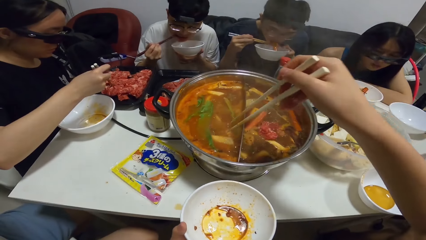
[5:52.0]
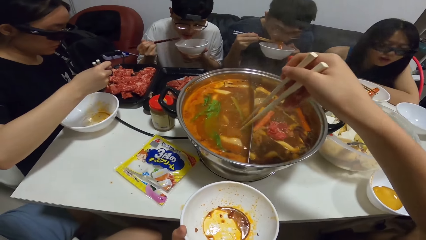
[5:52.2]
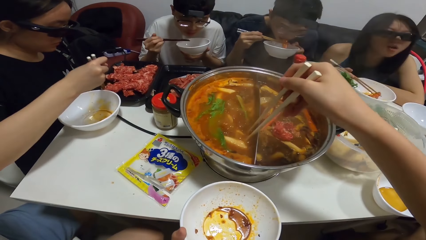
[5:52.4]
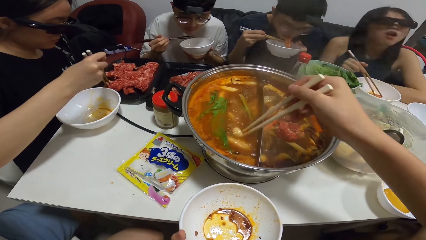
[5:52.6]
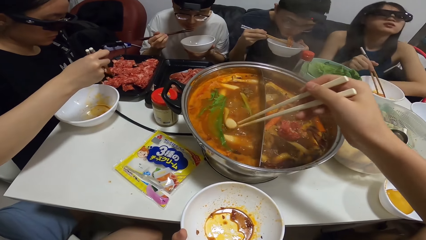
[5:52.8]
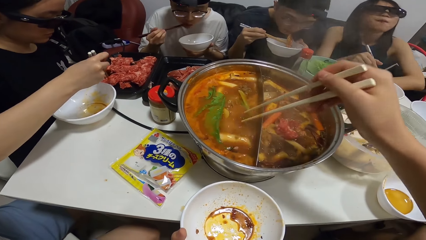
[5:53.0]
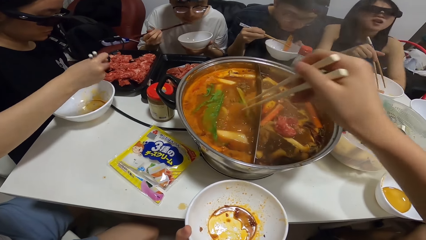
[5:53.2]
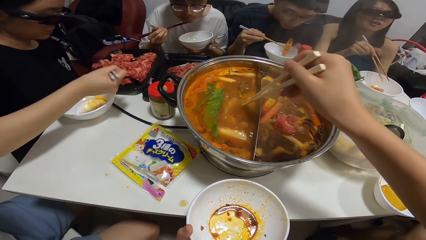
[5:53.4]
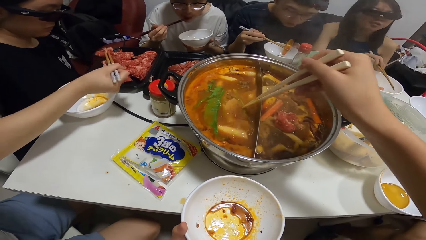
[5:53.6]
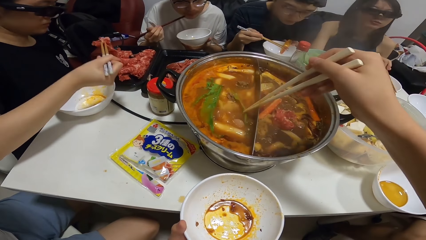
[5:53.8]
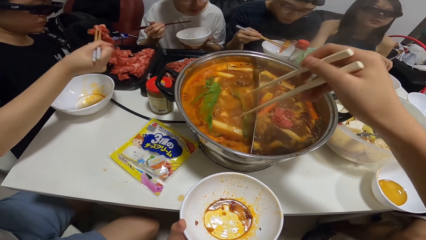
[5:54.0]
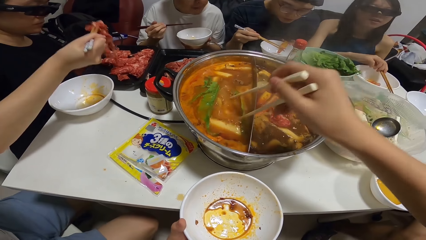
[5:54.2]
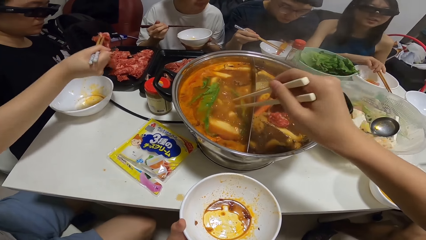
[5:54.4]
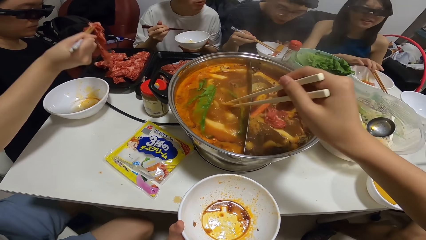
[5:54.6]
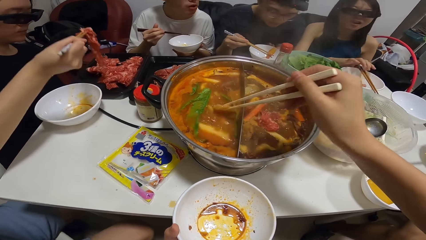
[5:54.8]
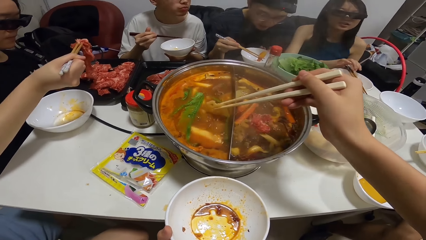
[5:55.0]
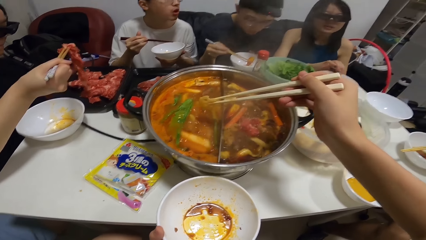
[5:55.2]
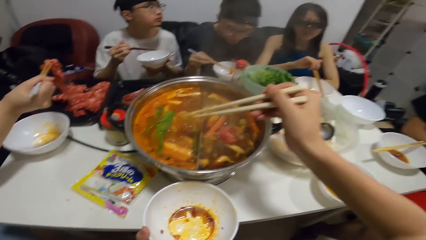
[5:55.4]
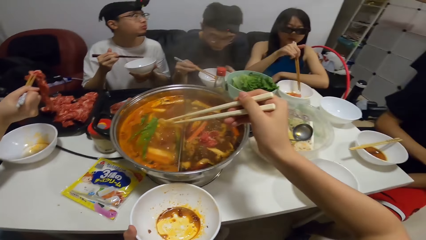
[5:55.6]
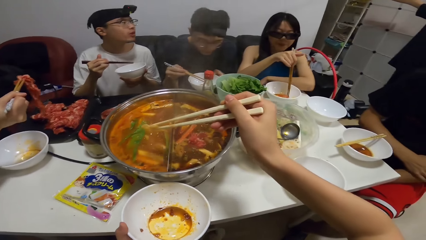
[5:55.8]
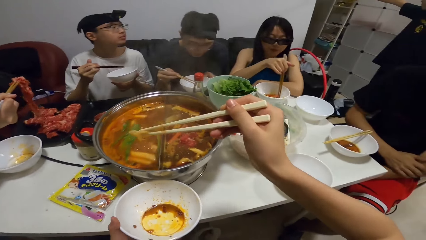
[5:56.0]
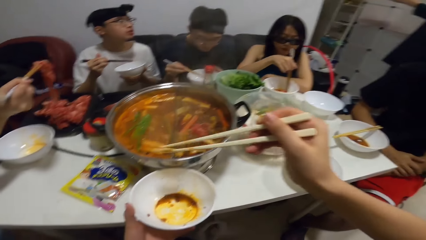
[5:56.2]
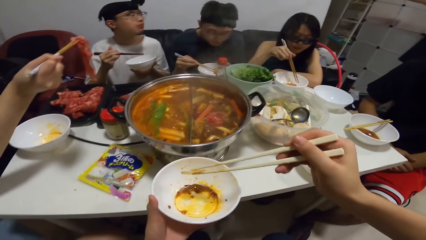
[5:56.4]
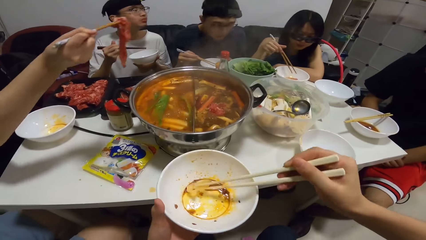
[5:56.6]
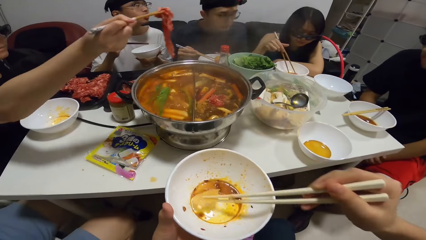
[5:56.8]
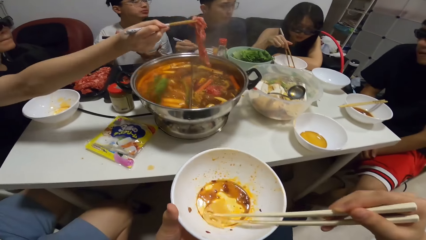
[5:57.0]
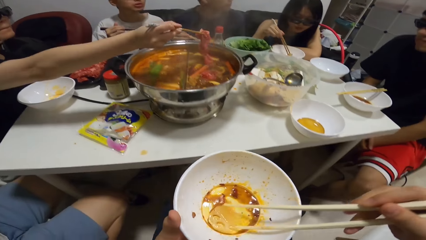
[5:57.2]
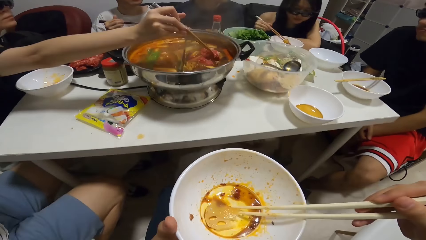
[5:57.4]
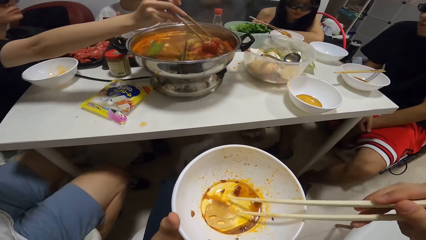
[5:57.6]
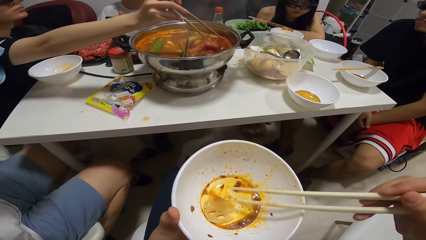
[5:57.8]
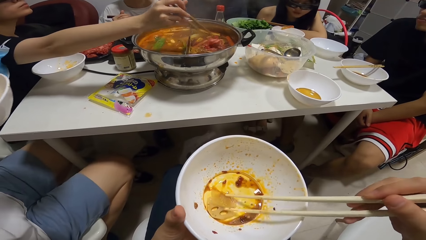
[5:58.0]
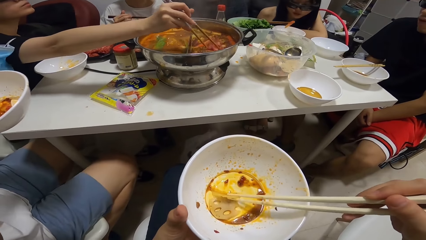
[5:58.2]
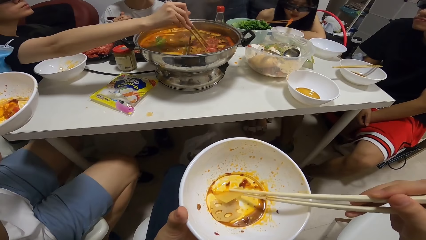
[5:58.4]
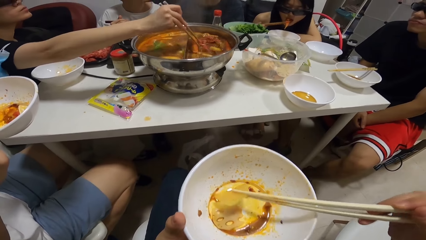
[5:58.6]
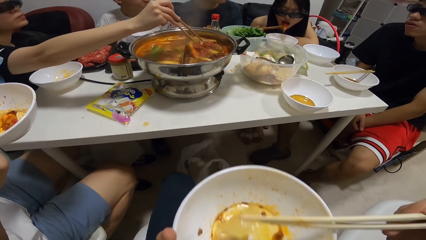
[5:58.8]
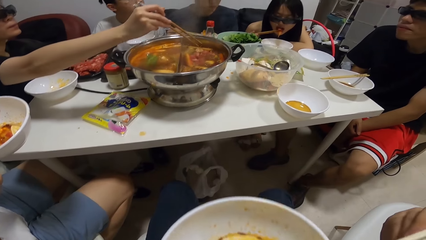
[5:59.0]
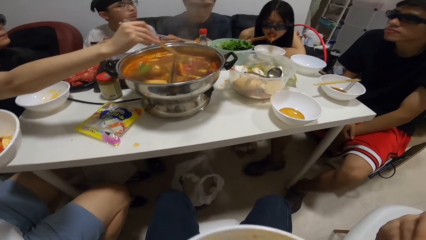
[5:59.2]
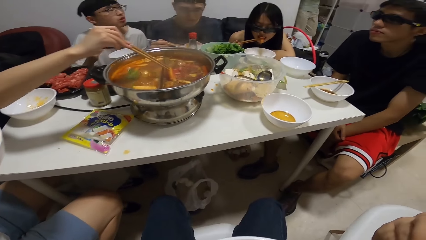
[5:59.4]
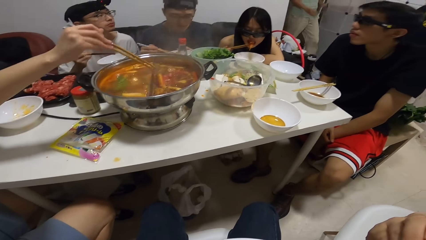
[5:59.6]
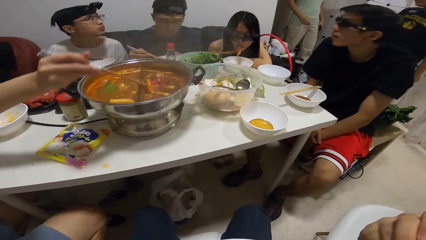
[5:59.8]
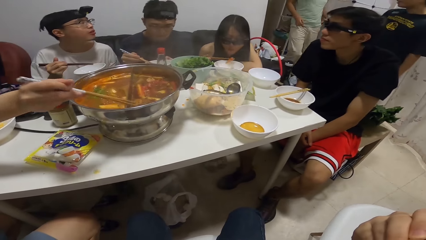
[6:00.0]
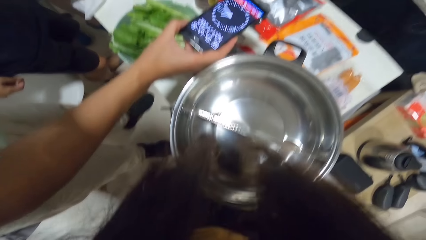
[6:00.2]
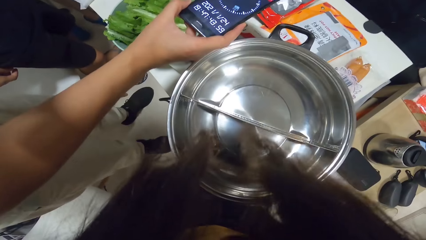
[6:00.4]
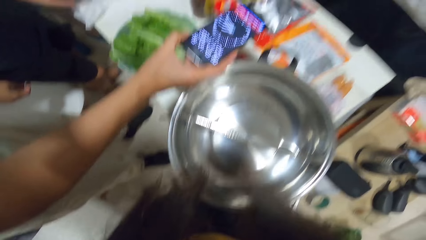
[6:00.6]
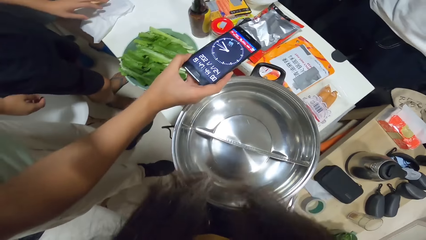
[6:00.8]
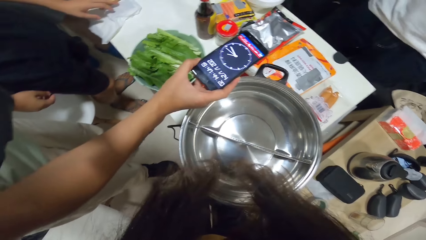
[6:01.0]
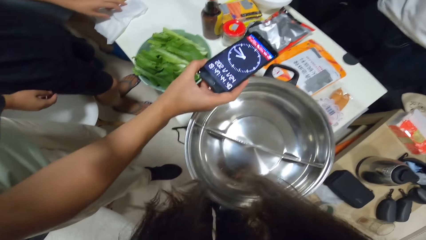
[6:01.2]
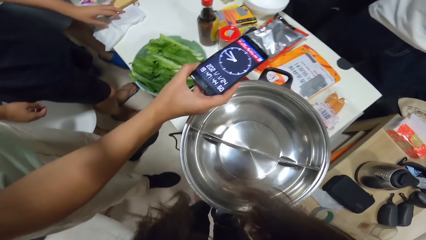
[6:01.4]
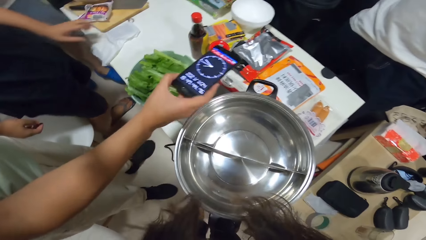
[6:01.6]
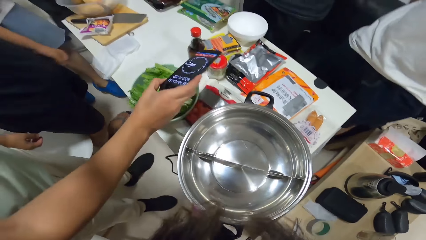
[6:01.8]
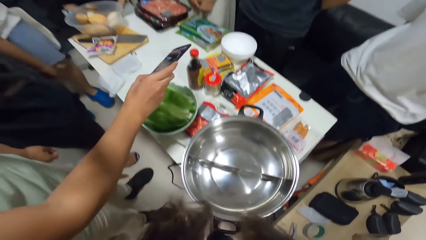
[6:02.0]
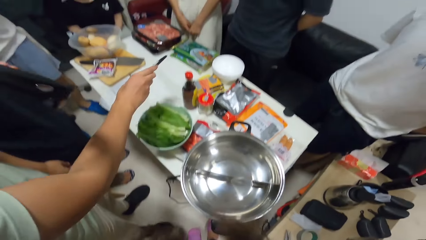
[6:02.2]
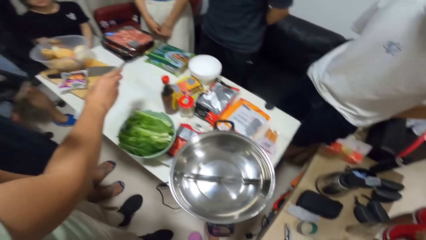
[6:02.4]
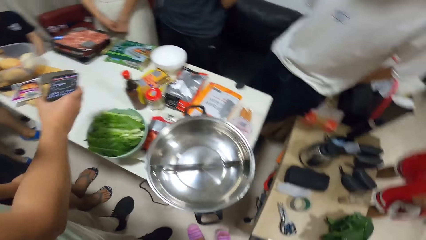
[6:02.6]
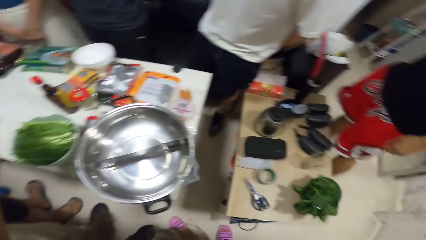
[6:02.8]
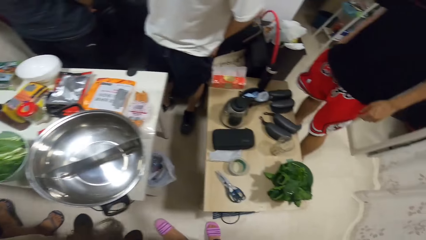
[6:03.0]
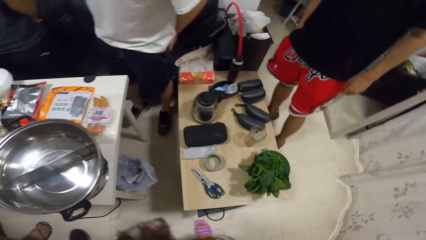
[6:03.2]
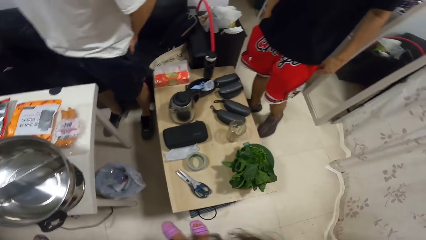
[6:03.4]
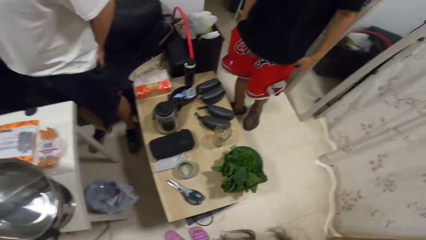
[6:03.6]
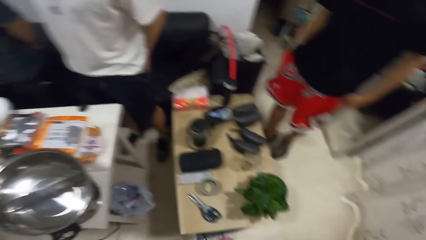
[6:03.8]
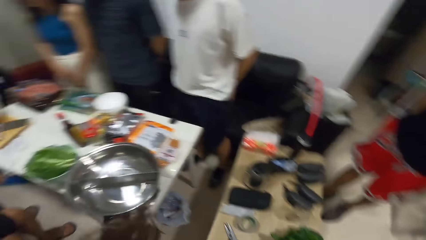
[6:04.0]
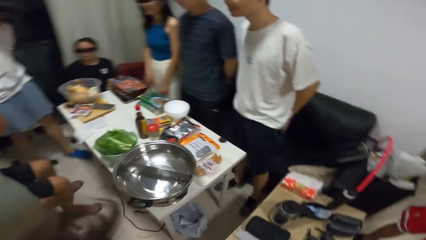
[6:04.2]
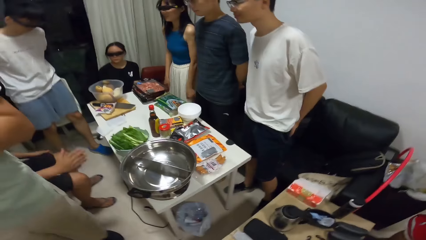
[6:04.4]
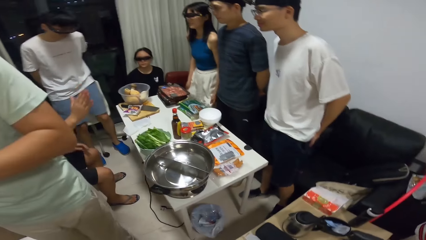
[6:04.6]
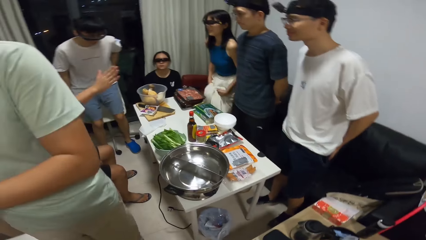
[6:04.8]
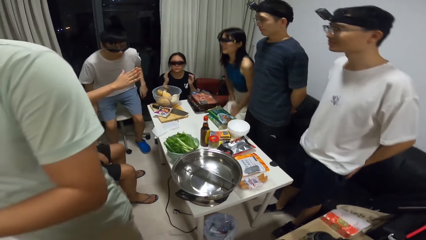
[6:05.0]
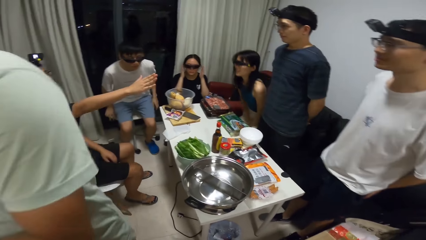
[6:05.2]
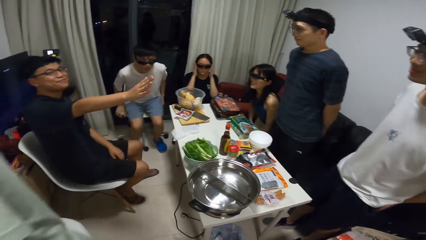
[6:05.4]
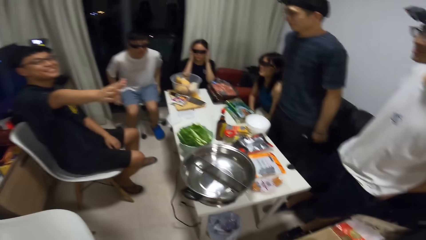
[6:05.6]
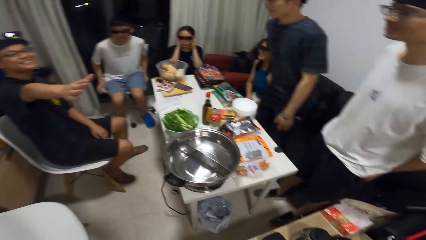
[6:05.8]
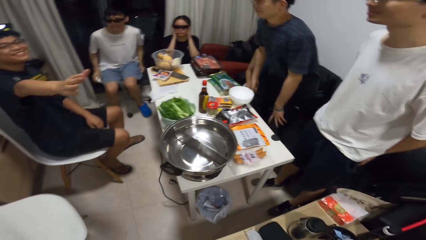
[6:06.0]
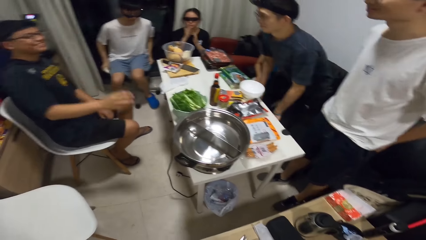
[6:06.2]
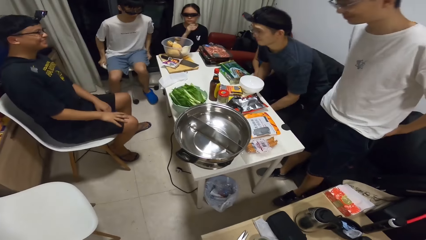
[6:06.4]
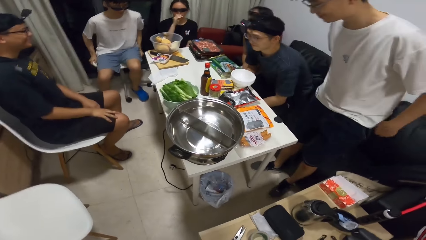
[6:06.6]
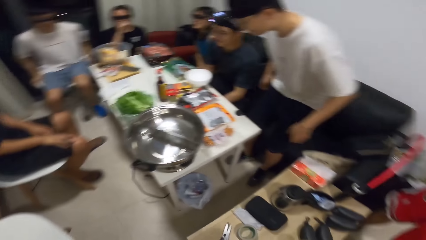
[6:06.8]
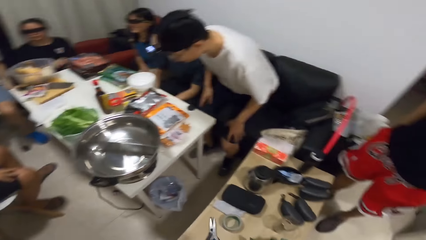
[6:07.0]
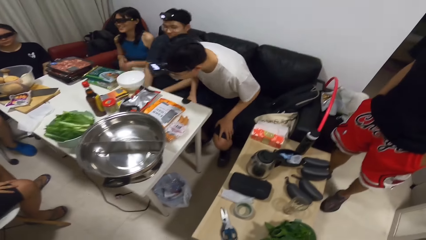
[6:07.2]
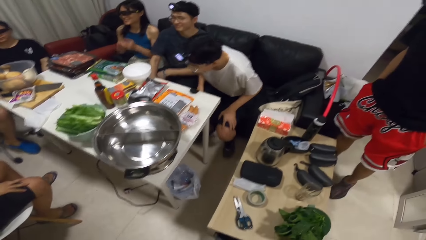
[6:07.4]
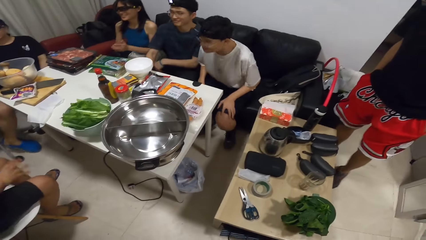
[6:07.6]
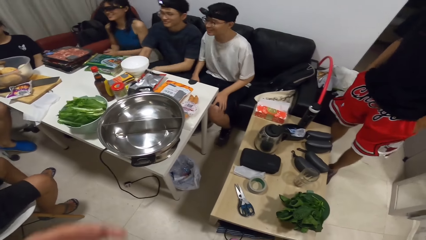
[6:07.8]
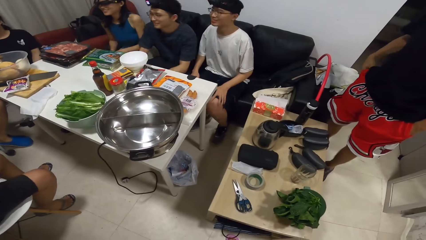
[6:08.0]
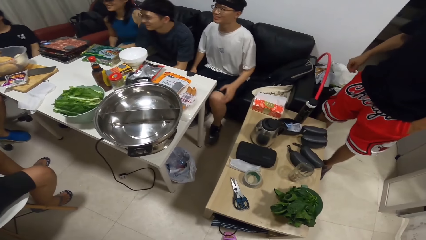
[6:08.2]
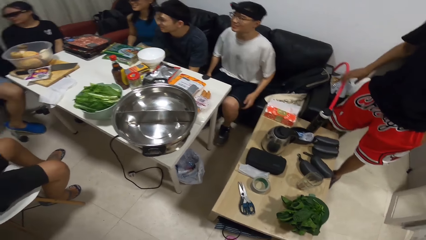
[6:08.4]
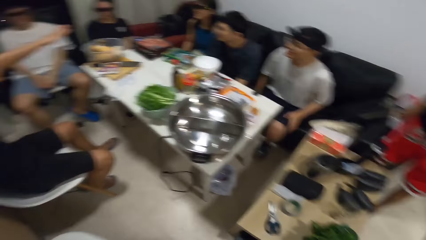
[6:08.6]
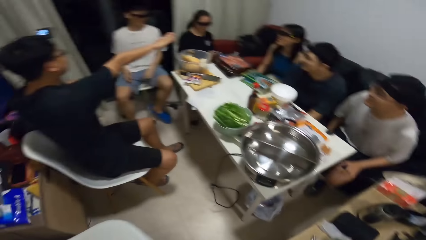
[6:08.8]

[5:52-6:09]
A person takes the stew in the pot. The camera wearer serves her meal from the pot with the chopsticks in her right hand. A person puts the meat in the stew. A man holds a cellphone in his right hand. The man walks away from the camera wearer.
